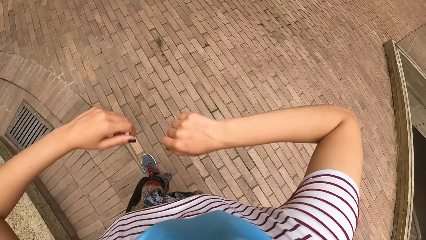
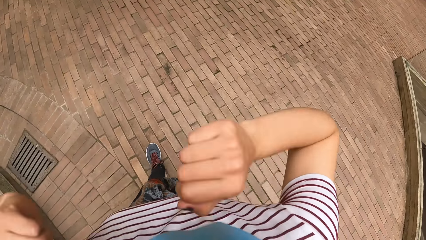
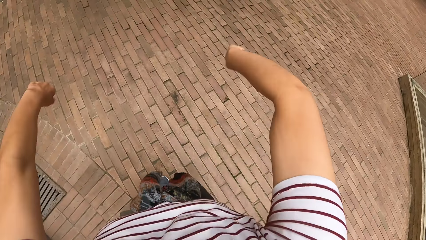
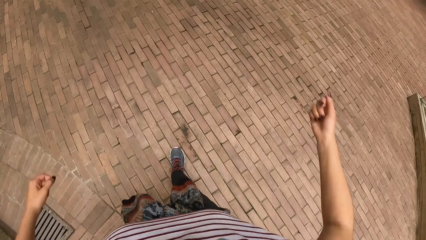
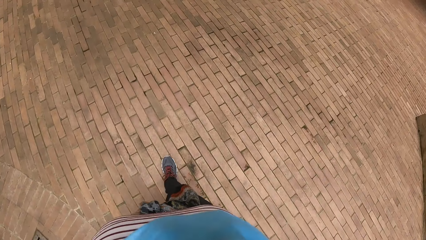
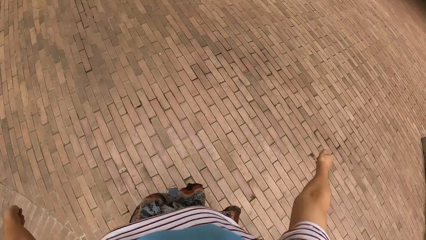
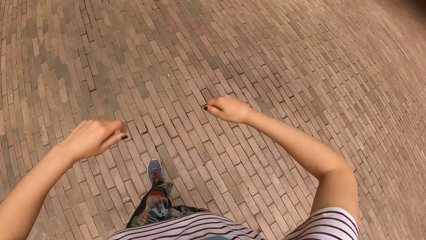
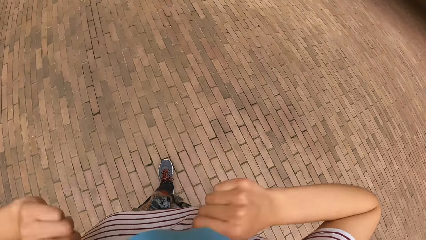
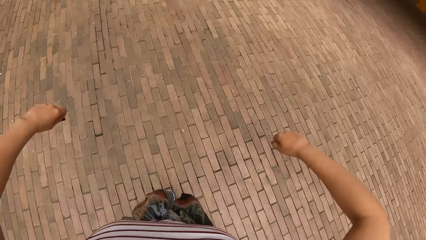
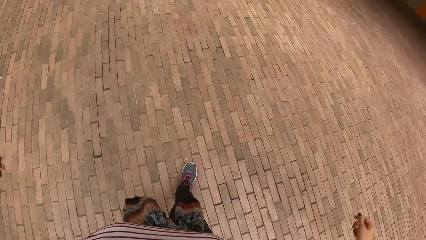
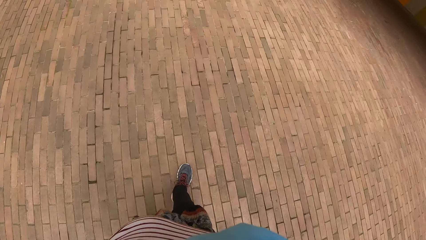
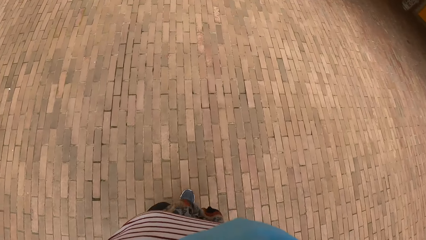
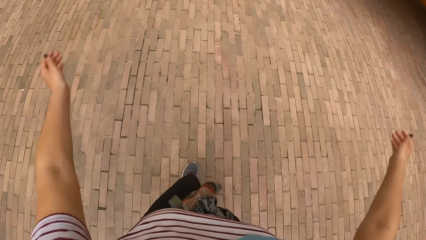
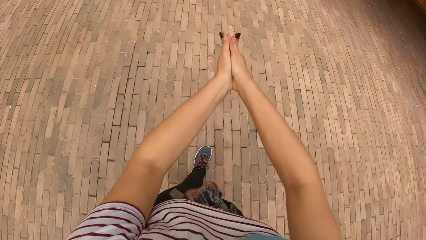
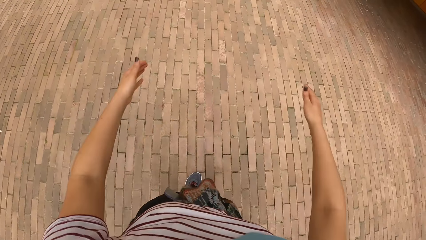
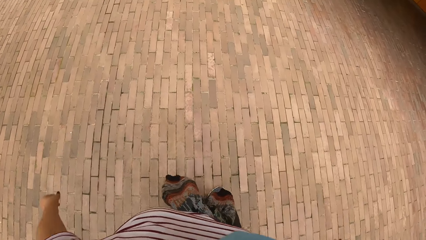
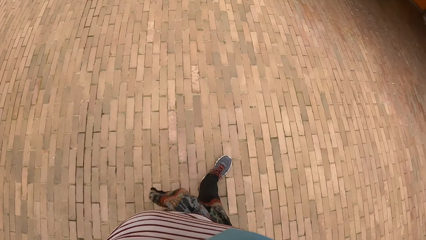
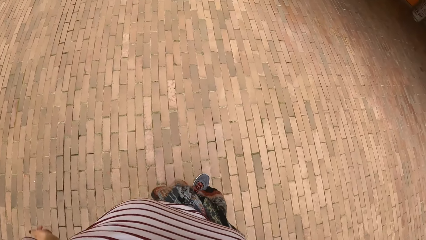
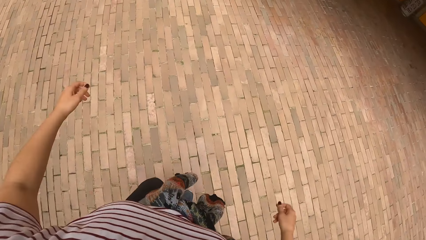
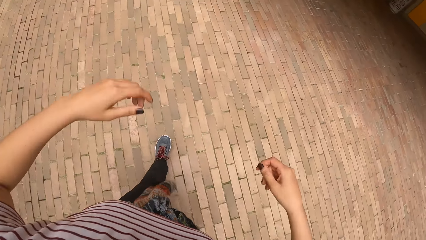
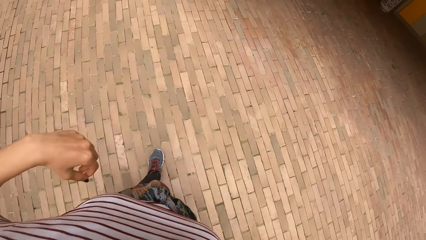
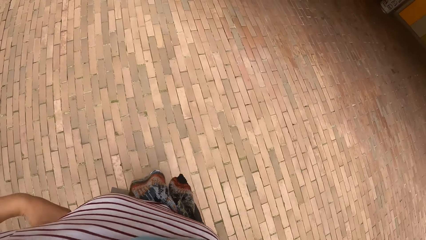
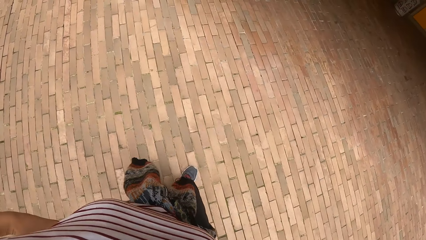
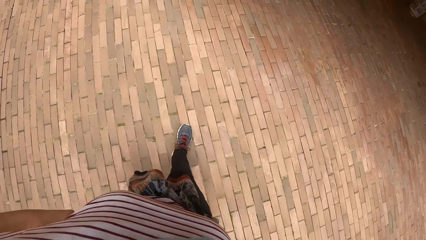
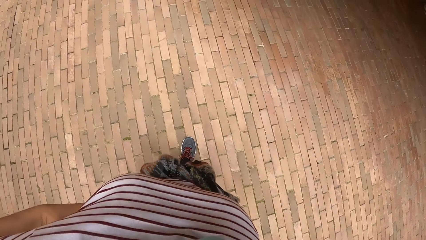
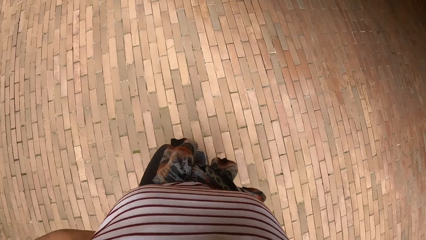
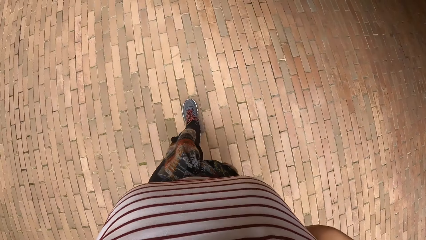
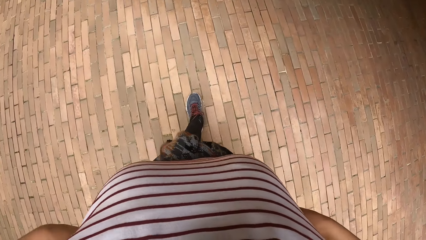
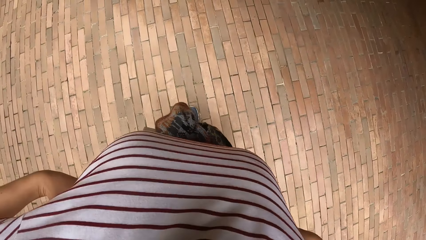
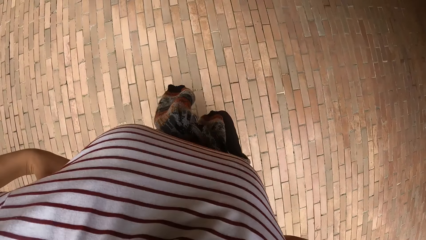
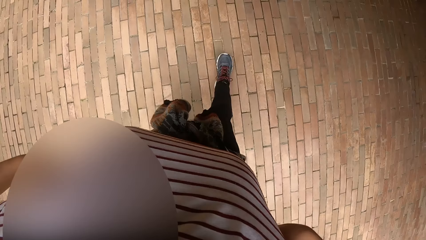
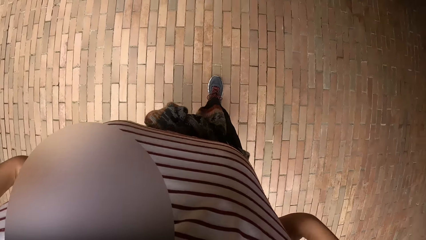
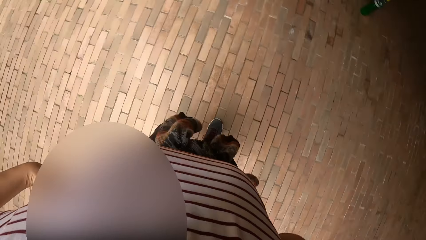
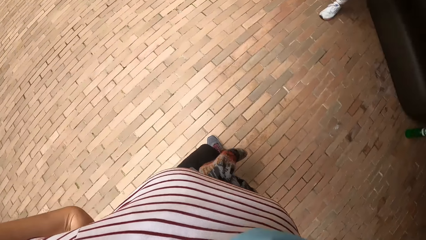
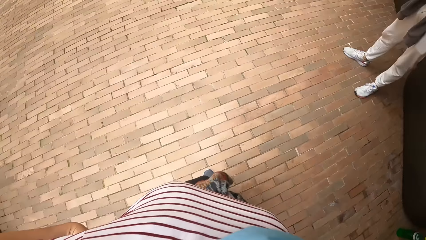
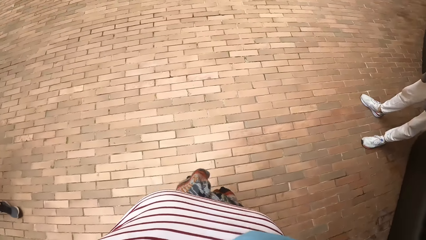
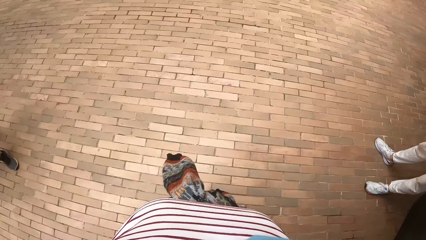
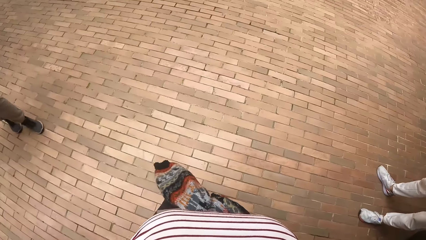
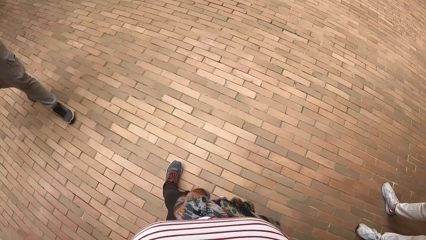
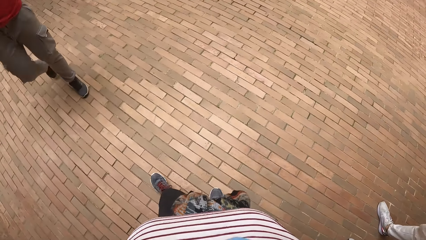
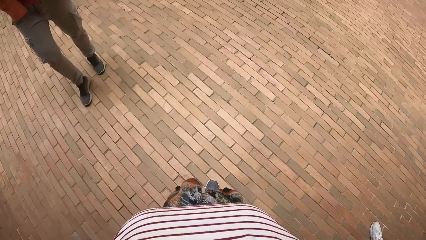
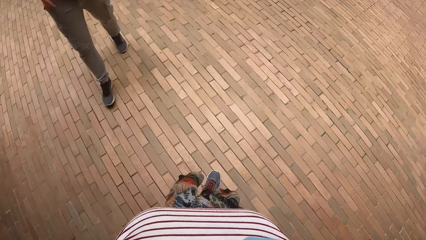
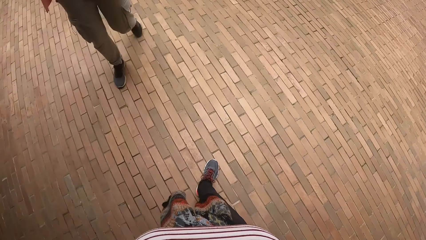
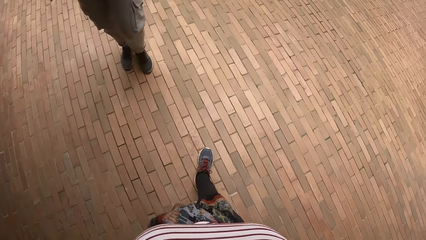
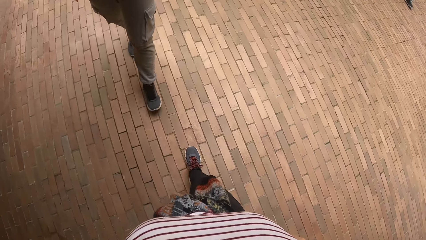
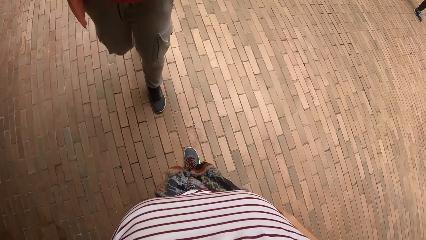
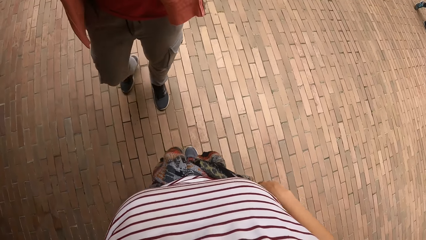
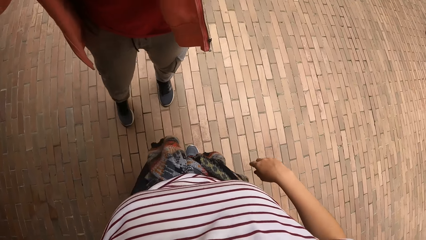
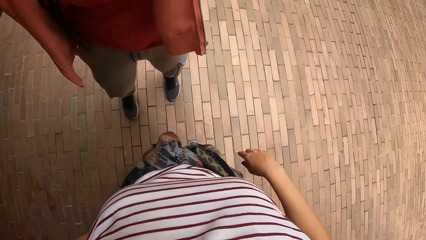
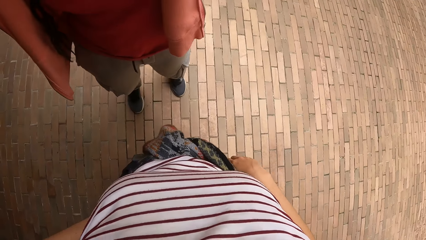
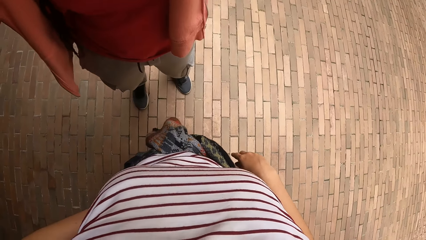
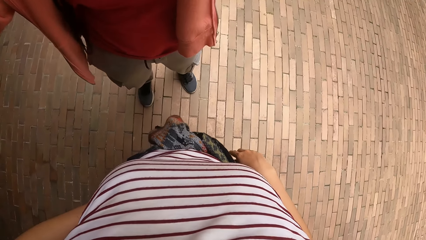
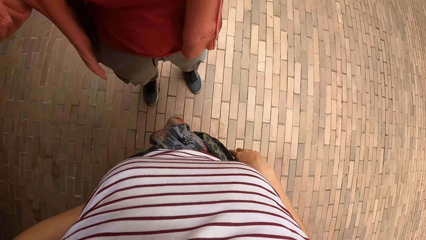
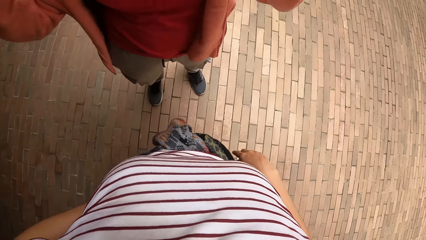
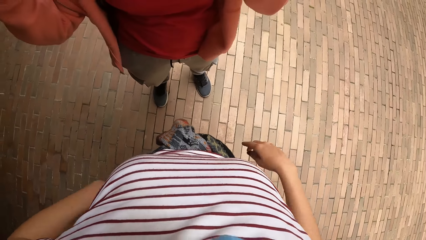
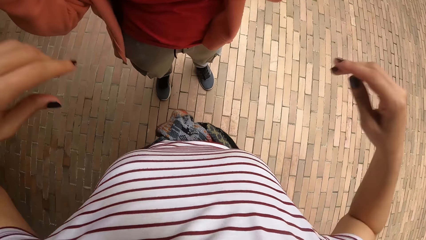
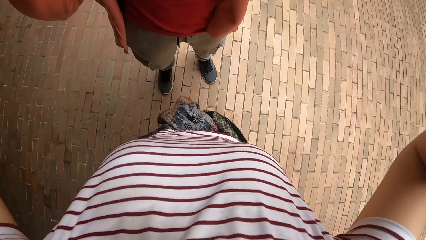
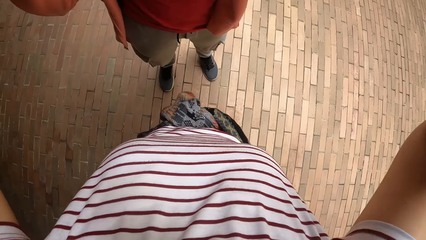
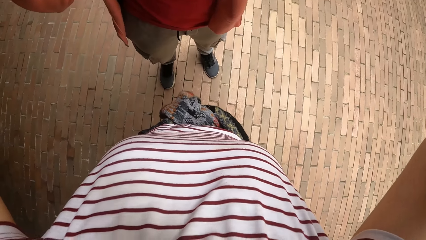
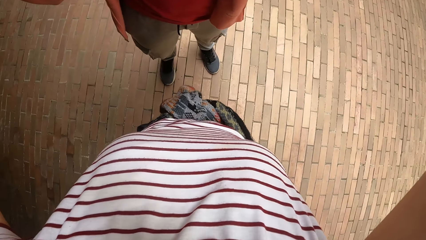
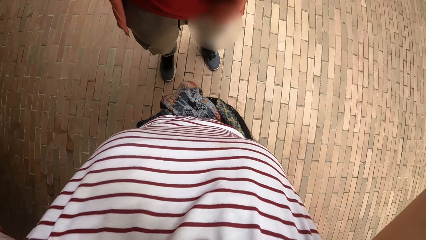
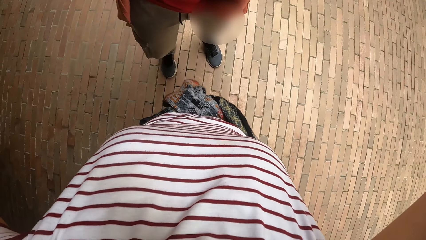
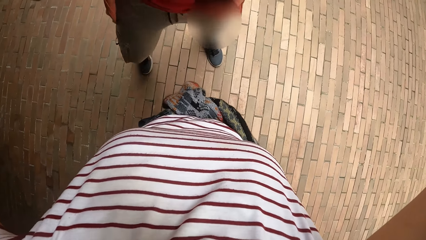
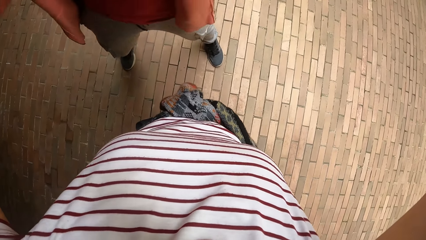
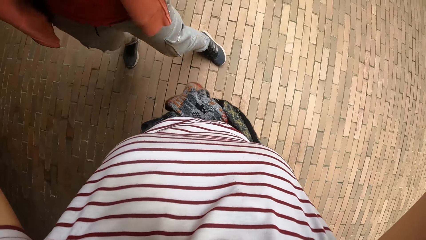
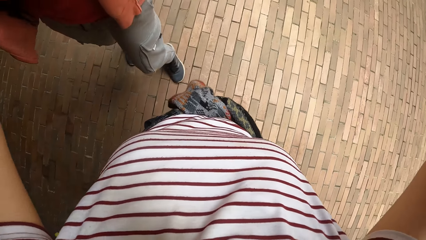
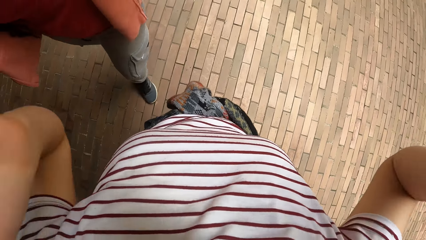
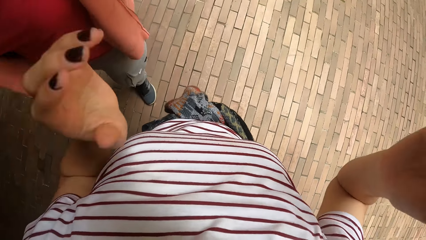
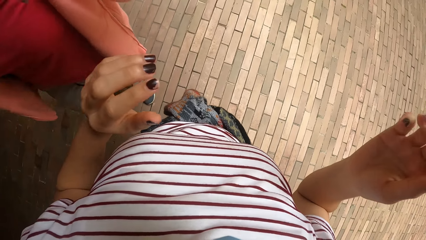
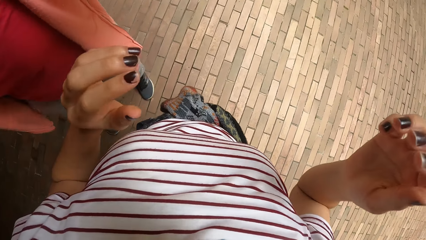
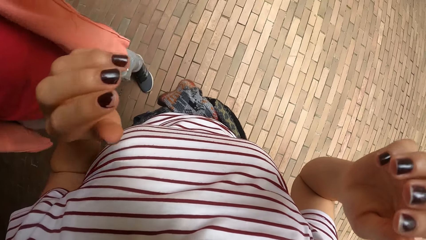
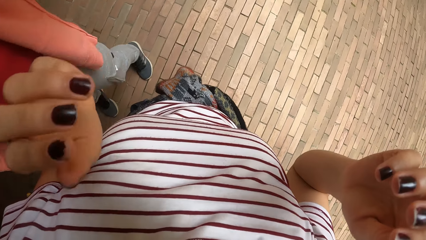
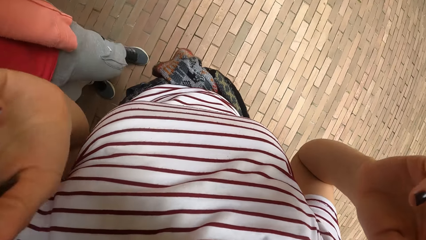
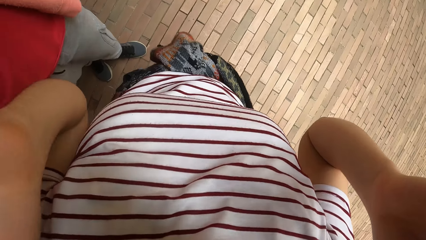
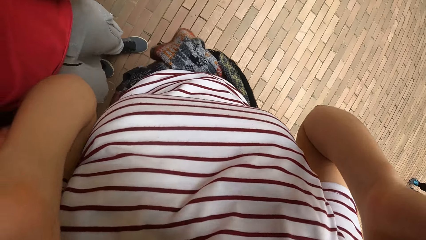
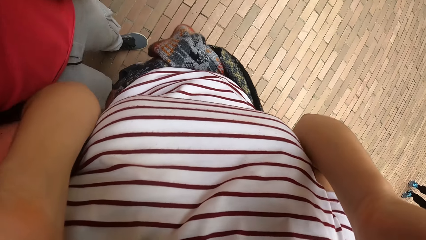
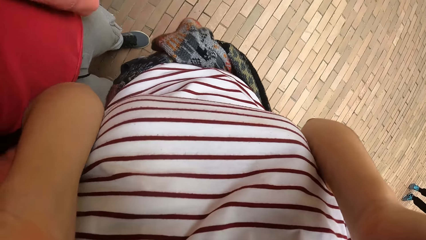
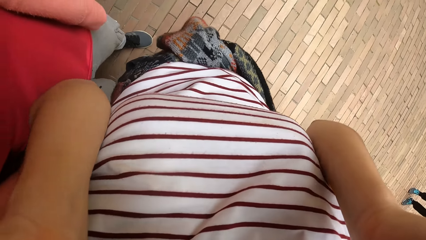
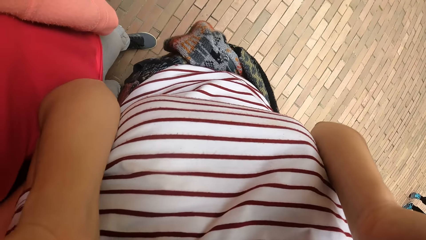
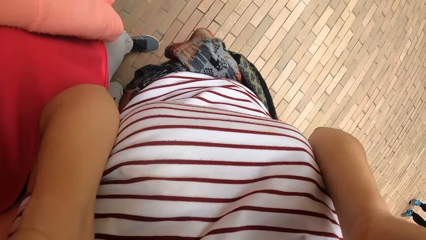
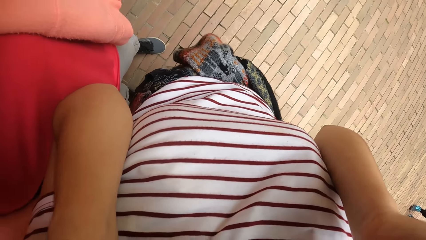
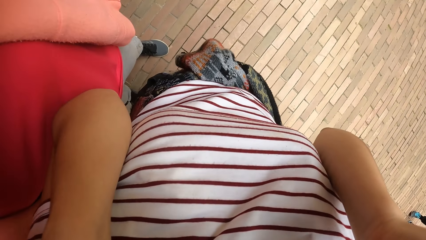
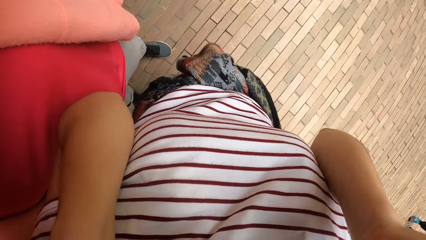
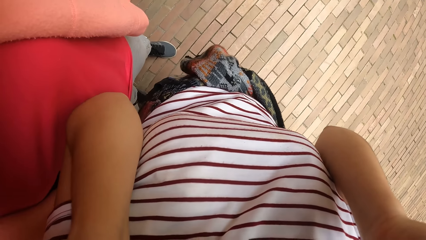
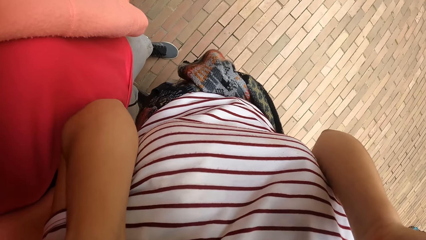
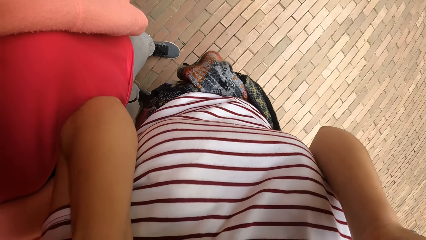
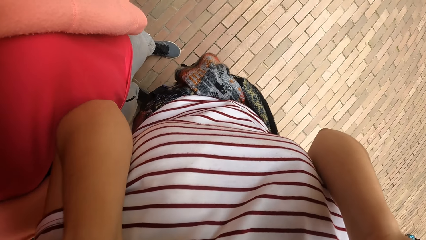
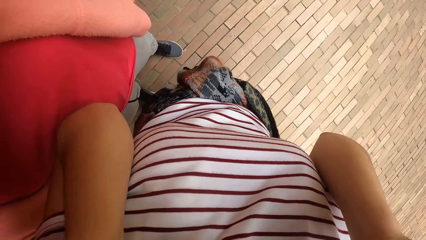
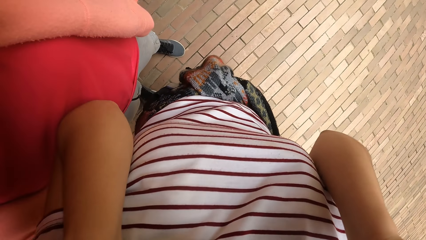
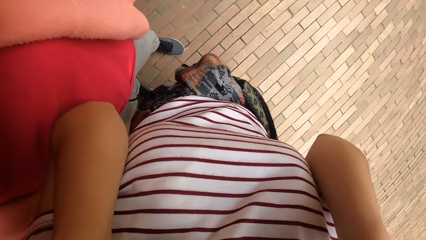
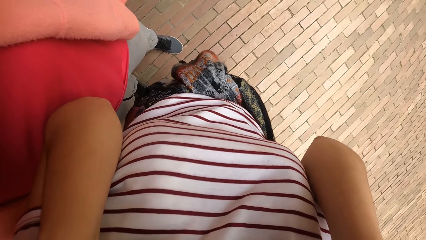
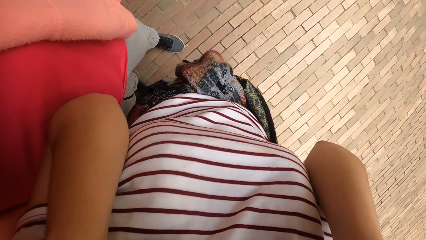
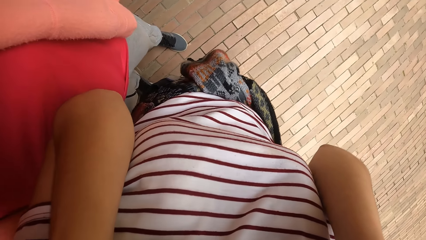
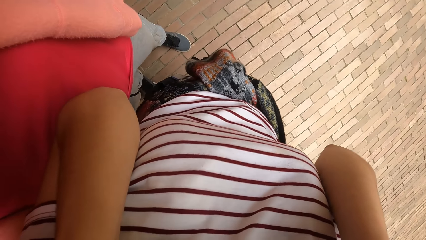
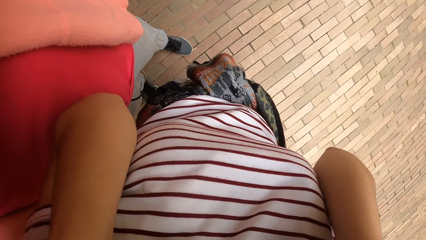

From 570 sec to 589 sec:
The camera wearer moves both hands. She claps her hands. She walks on a pavement and holds a T-shirt with her hands. A woman walks towards the camera wearer. The woman stands in front of the camera wearer. The camera wearer raises both hands towards her head. She adjusts her camera with her hands. The woman adjusts the camera wearer's camera.
